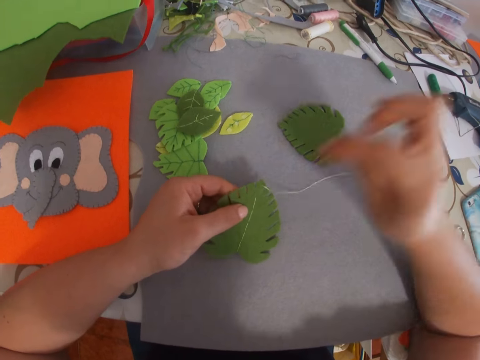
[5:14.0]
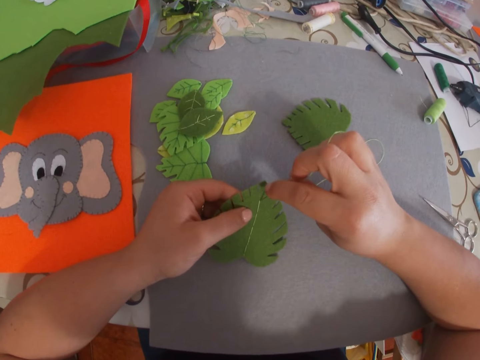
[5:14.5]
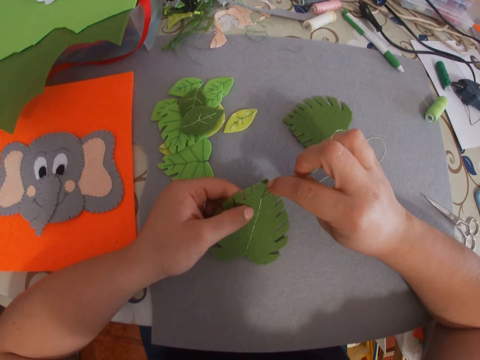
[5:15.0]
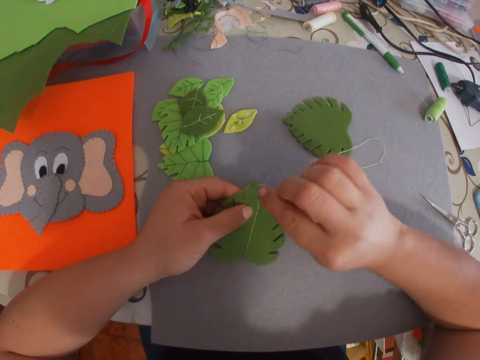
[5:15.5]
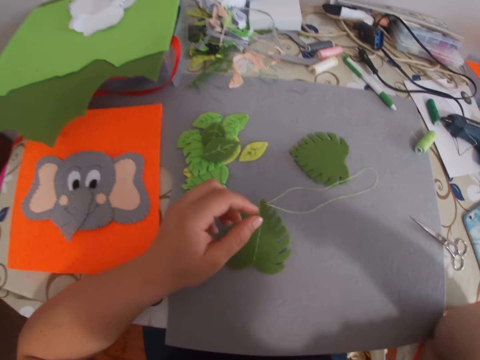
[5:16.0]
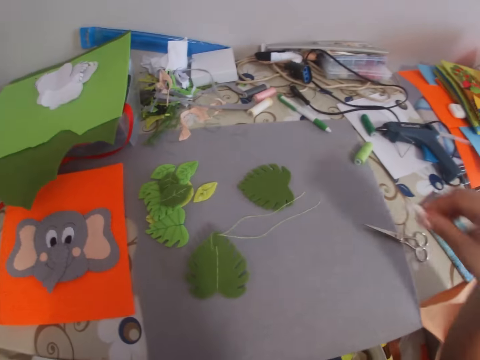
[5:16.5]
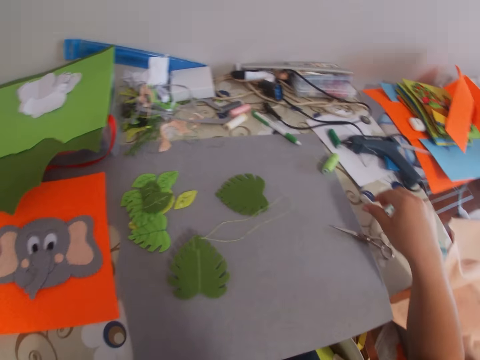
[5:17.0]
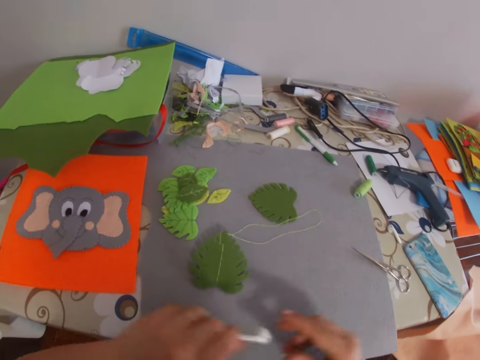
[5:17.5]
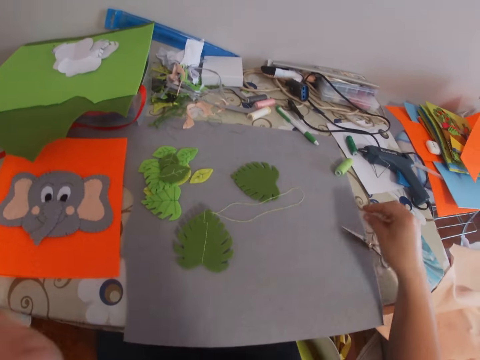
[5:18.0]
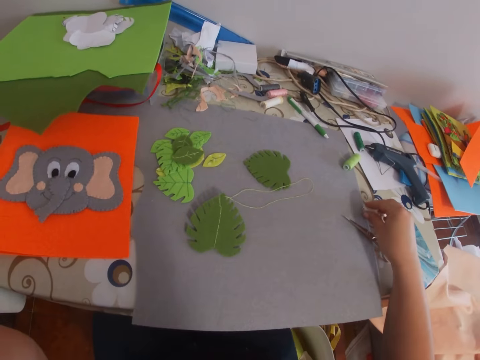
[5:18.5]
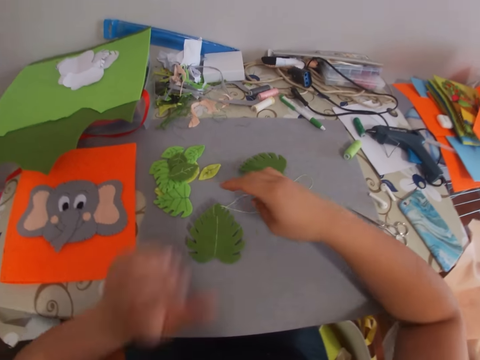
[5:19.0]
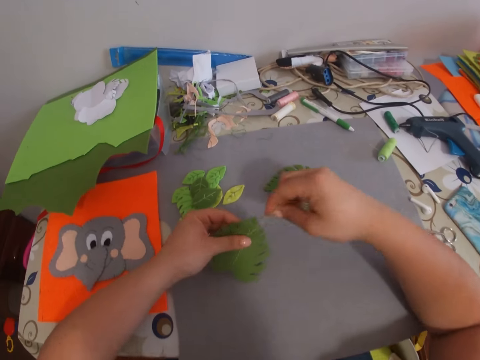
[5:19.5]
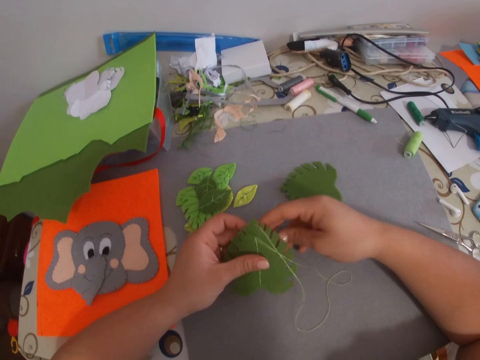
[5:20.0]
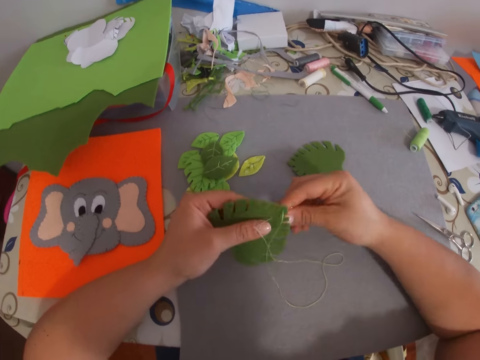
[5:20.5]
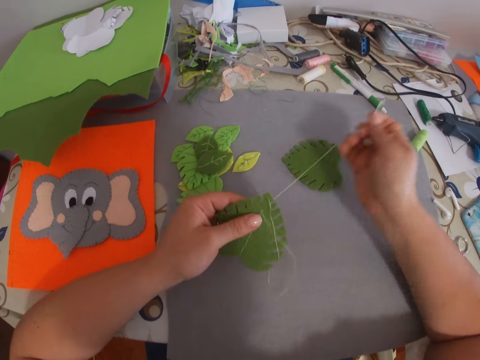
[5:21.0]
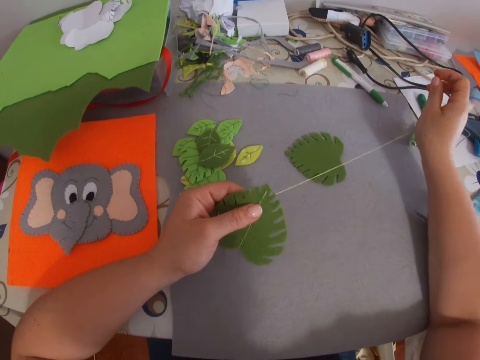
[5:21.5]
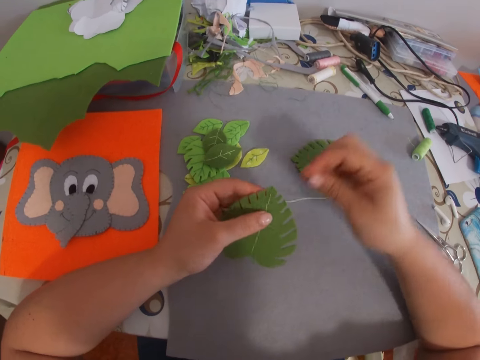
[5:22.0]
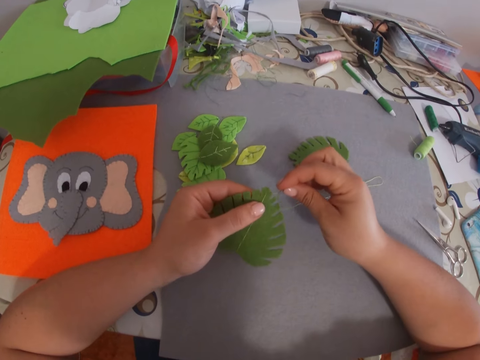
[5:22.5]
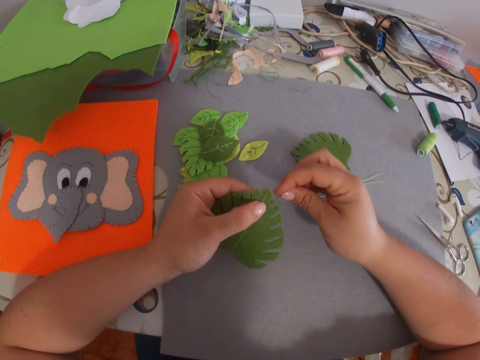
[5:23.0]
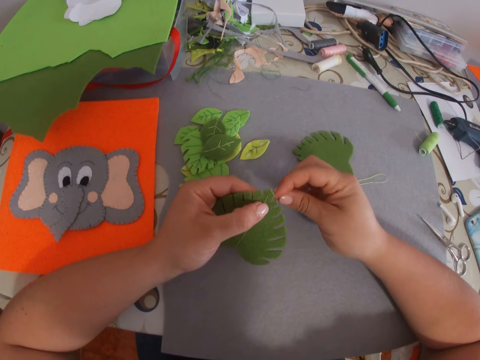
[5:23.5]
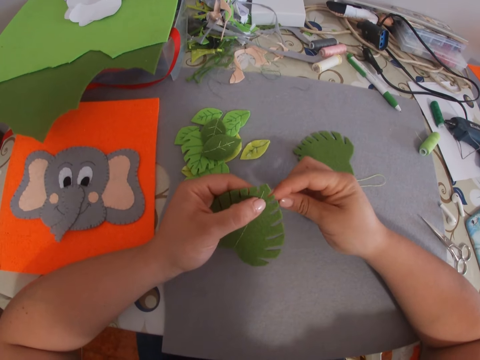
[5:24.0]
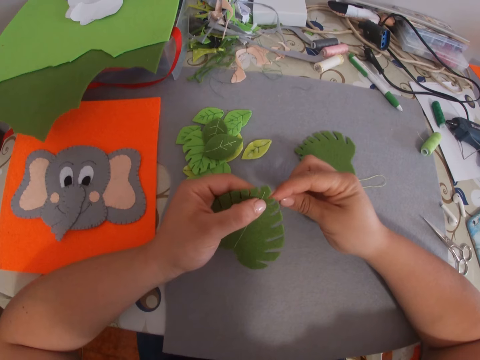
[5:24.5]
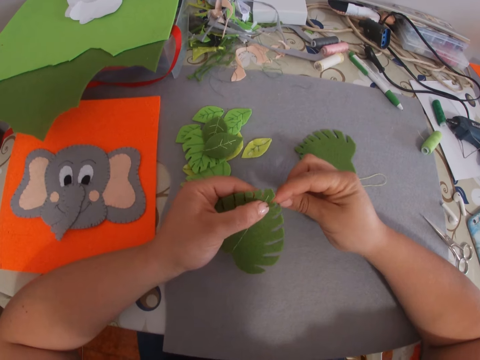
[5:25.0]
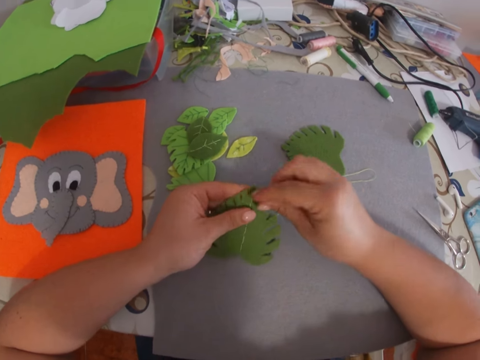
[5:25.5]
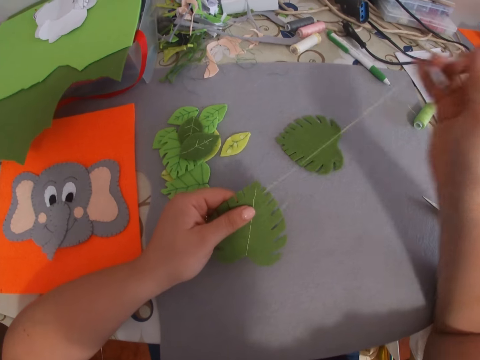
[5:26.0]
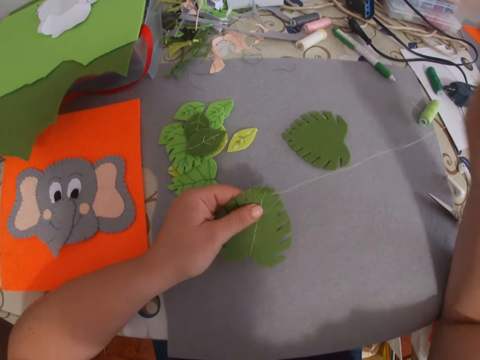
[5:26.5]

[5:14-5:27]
The camera wearer lifts right hand to head. They move left hand off the leaf, and lift left hand to head. They place an earpod on the table using right hand. They shift another earpod from left to right hand. They place the earpod near the other on the table. They stretch right hand to the flower. They stretch left hand to the leaf. They lift the leaf with left hand. They stretch sewing thread and needle with right hand. They hand sew the leaf with the needle.
